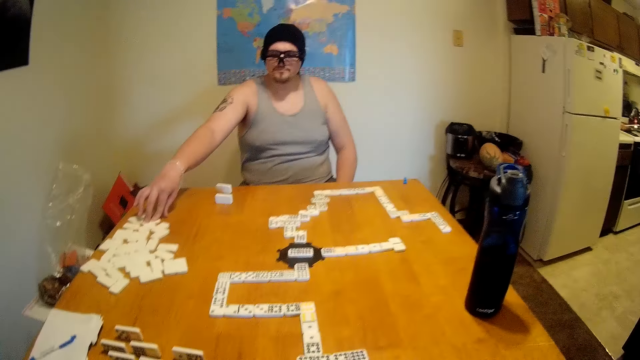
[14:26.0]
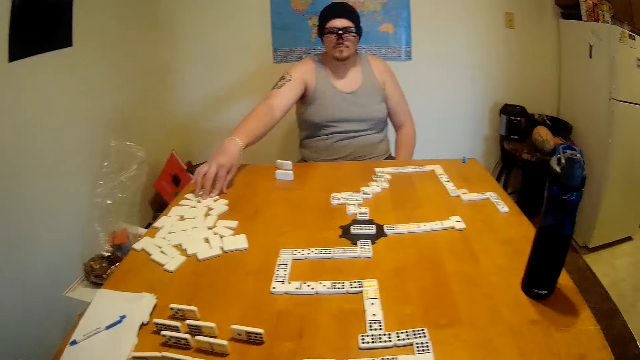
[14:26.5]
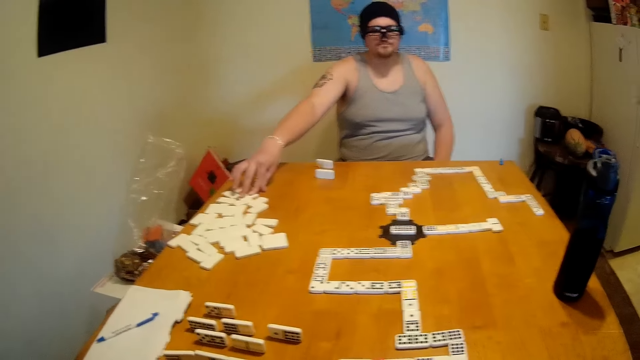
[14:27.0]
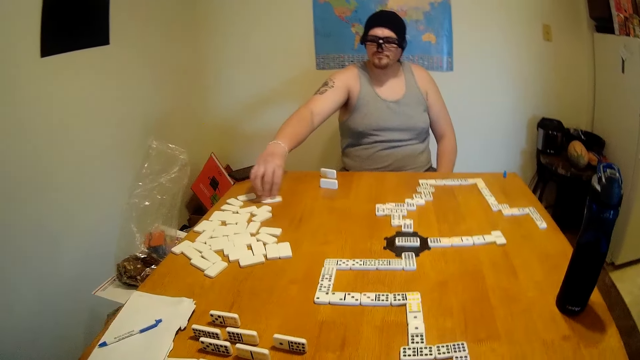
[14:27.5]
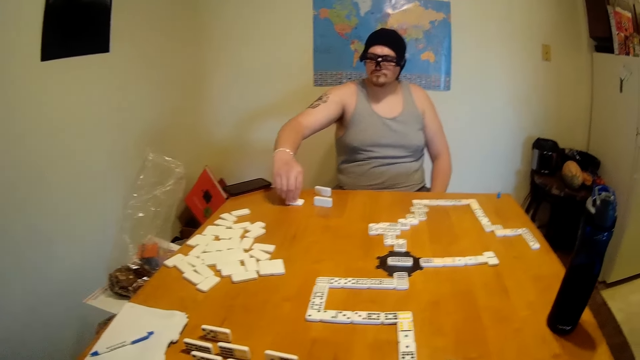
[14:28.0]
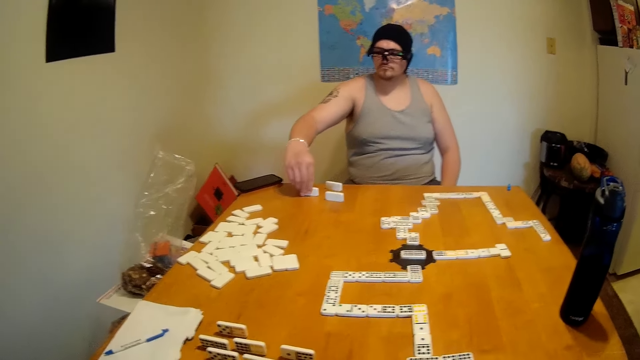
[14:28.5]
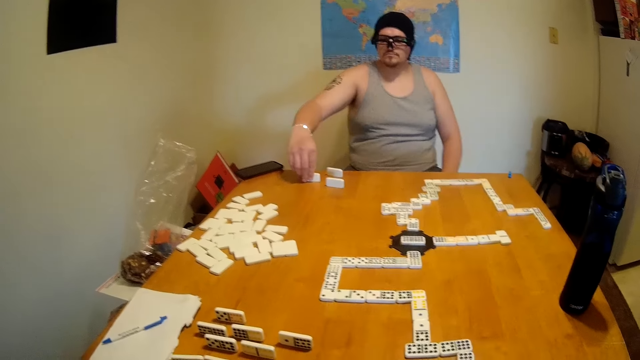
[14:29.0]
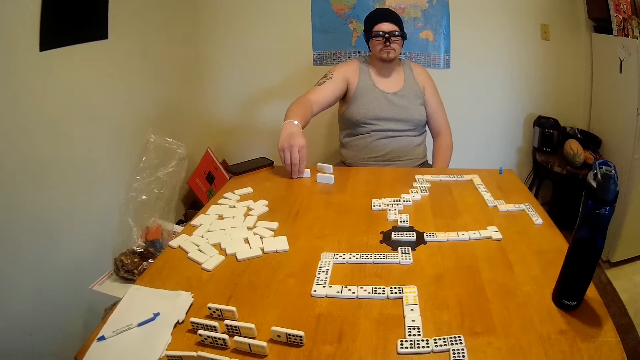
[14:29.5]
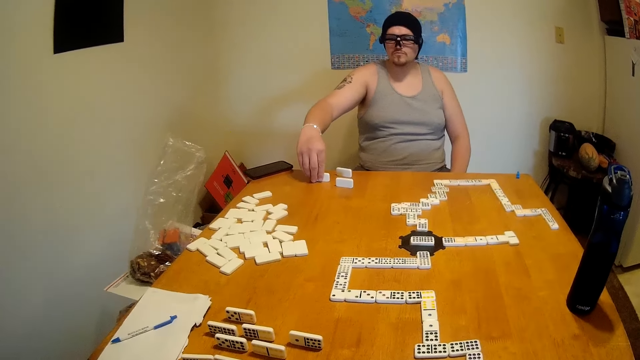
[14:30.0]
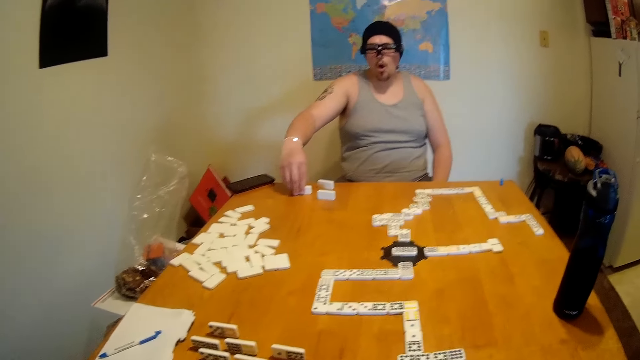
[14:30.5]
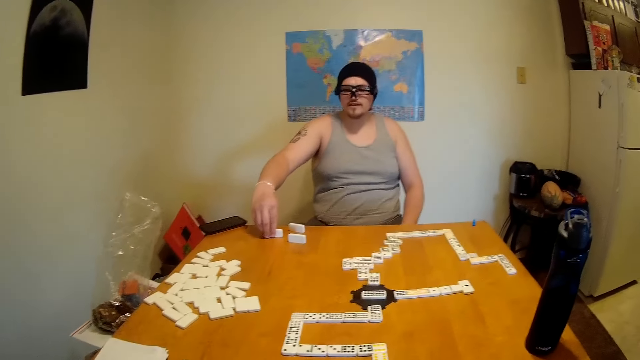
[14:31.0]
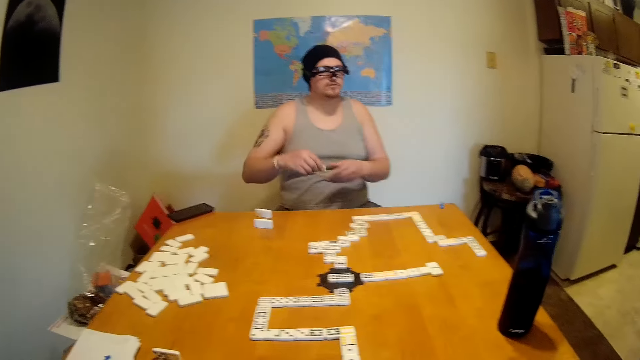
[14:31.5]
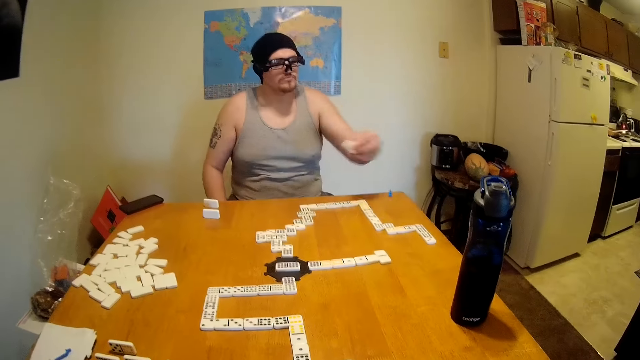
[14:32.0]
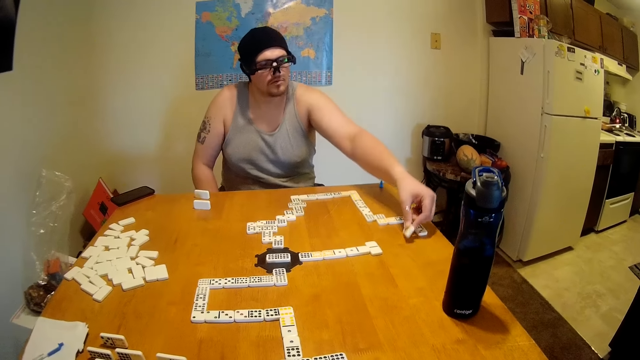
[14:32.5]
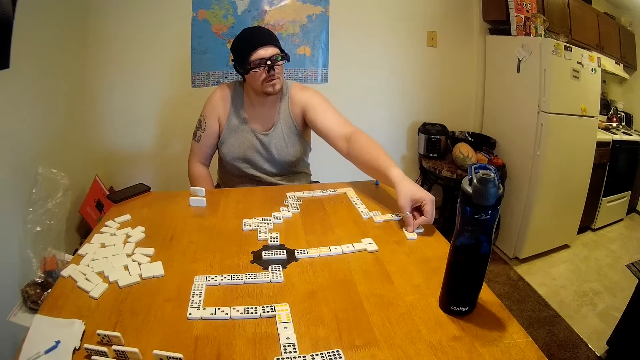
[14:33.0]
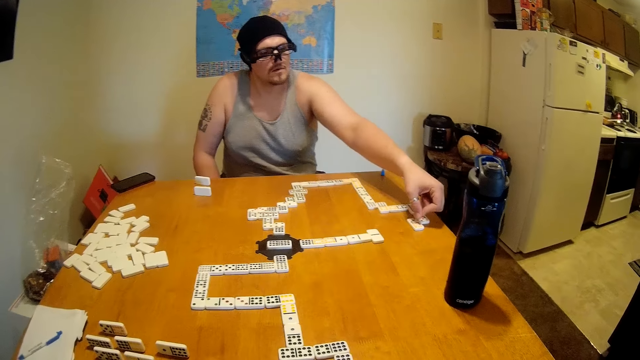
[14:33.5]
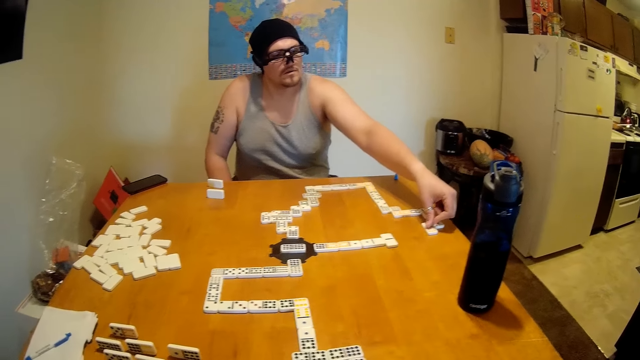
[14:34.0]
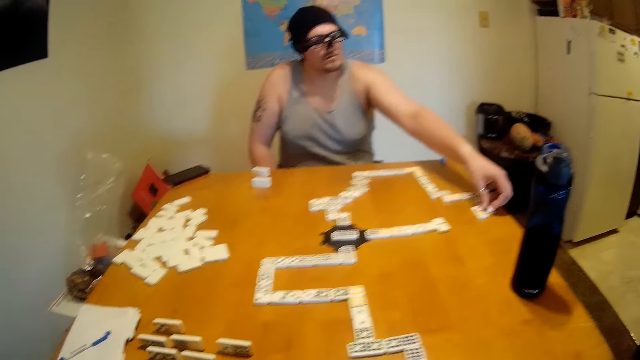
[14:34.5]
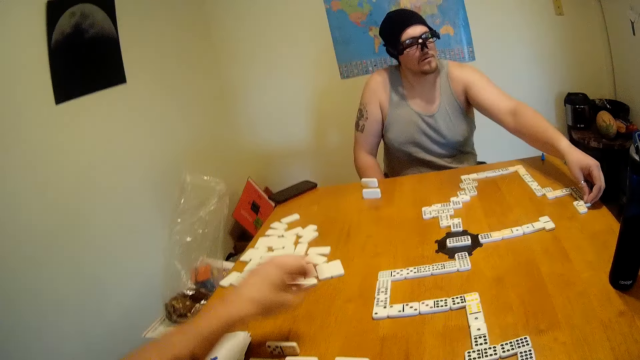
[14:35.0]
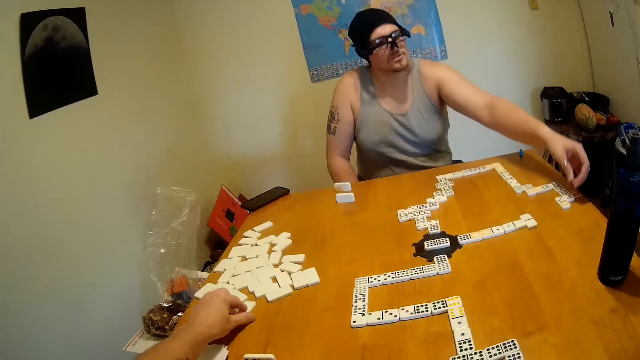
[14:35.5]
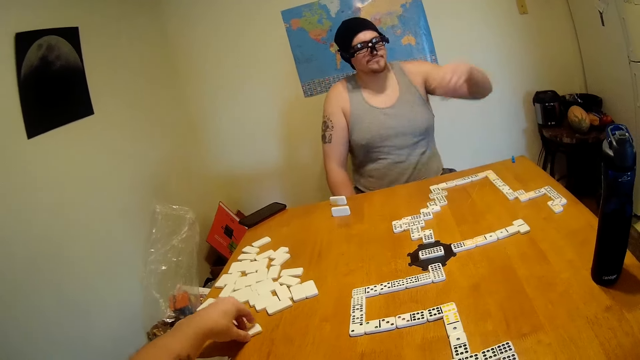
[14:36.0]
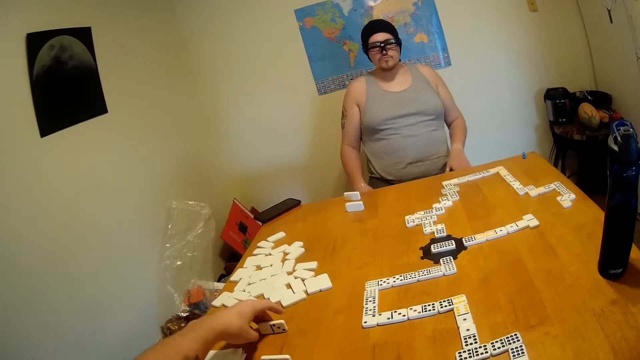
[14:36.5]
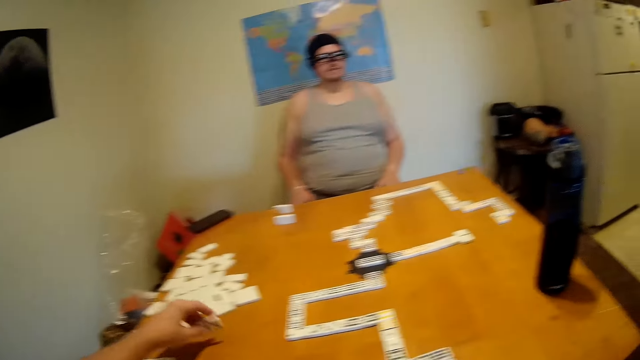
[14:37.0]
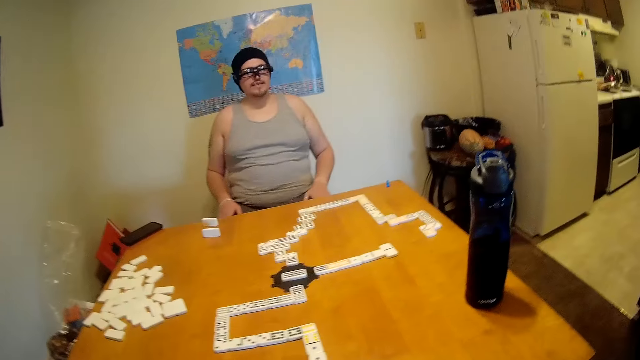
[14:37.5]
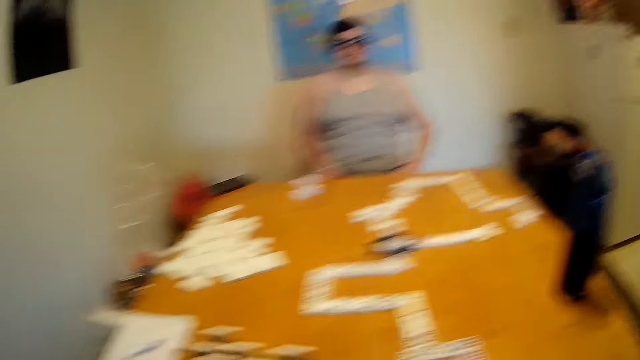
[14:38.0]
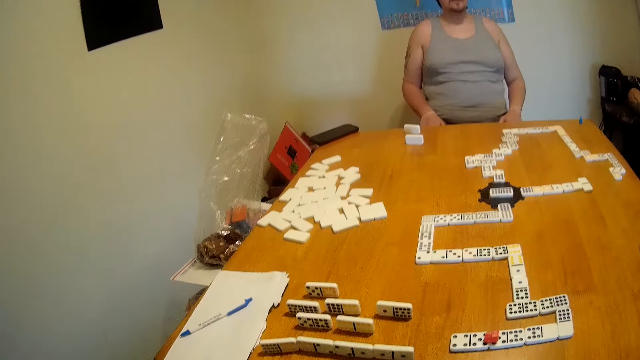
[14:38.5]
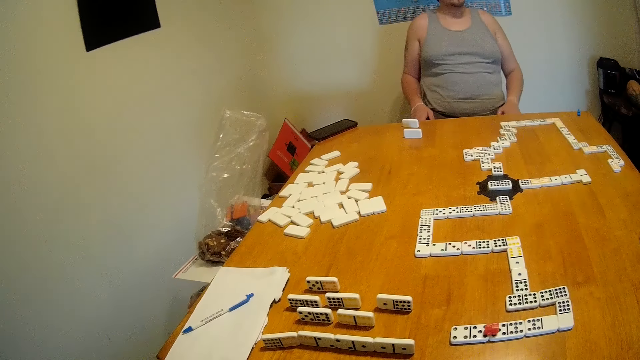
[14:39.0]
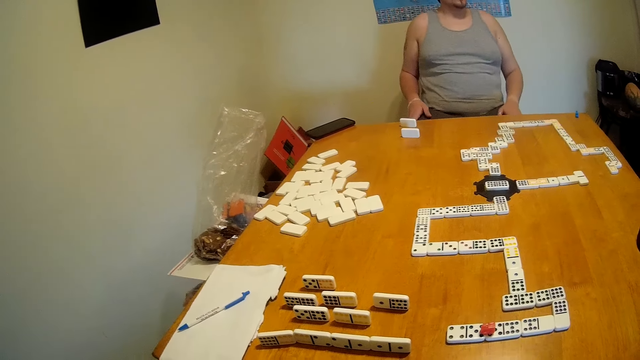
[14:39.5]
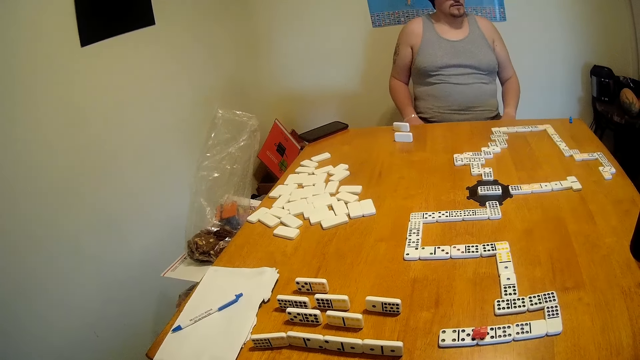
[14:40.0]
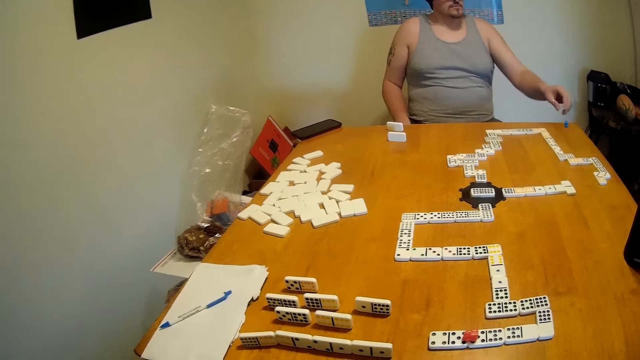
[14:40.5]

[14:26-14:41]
A man holds dominoes. The man moves a tile on the table. The man holds the dominoes. The man lifts a tile from the table. The man places the tile at the end of a domino chain on the table. The camera wearer moves a tile on the table. They pick up a domino, hold the domino and carry the domino.

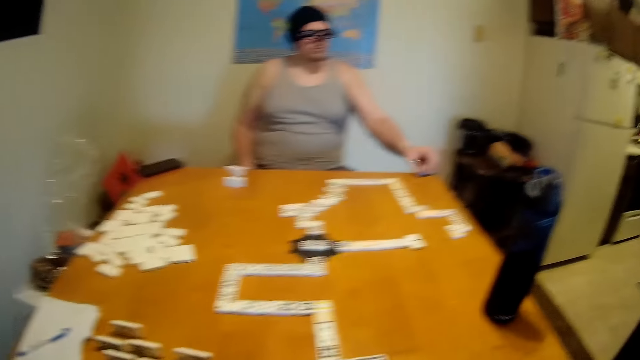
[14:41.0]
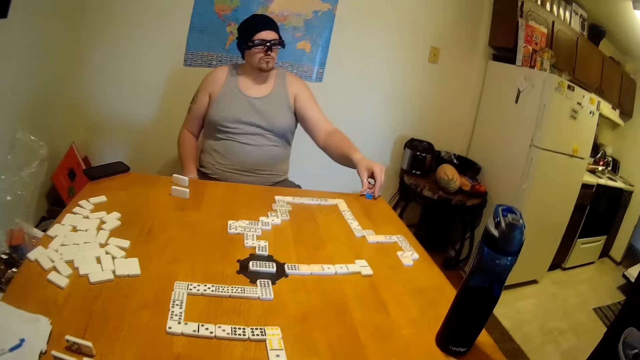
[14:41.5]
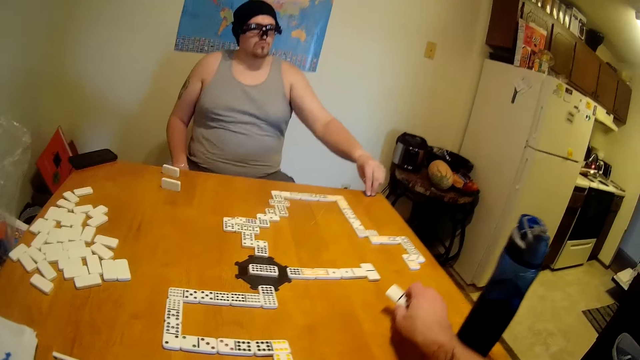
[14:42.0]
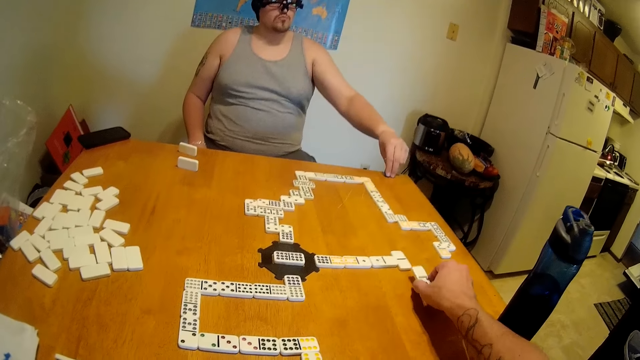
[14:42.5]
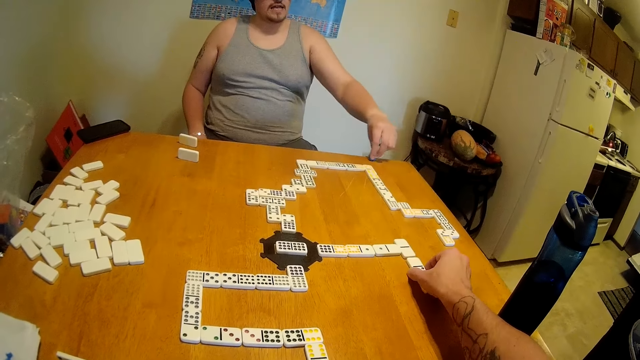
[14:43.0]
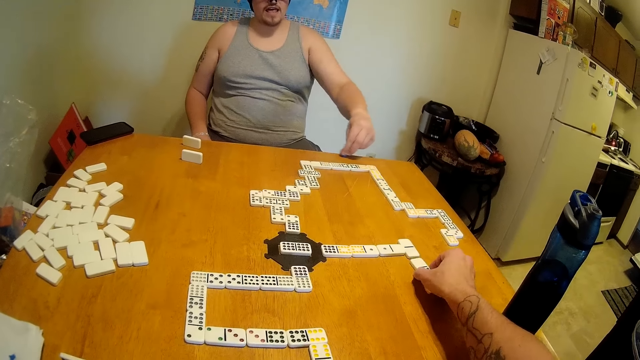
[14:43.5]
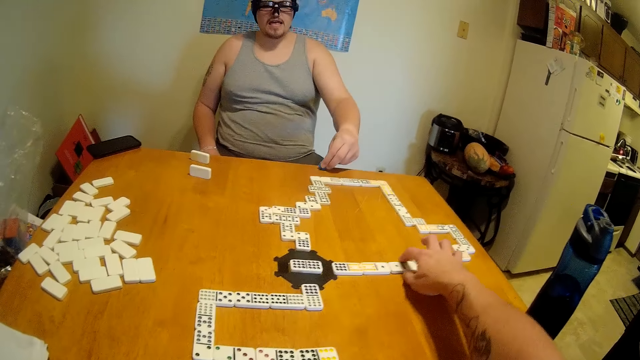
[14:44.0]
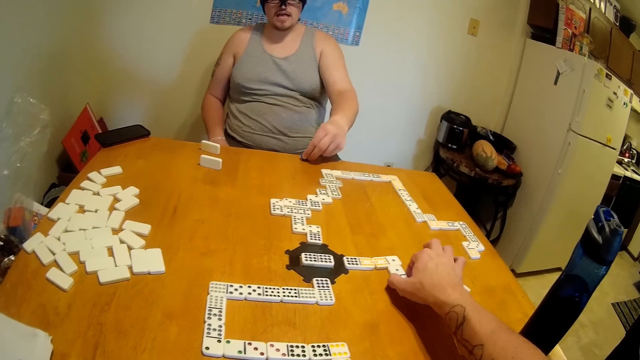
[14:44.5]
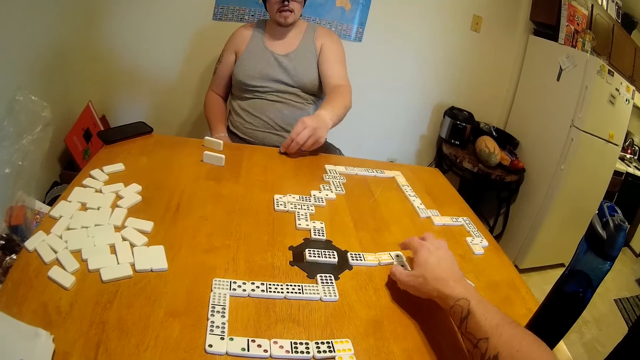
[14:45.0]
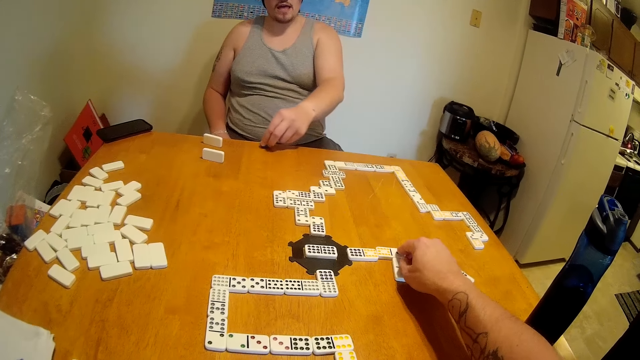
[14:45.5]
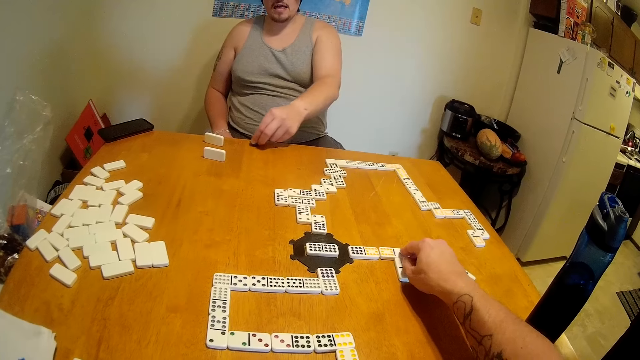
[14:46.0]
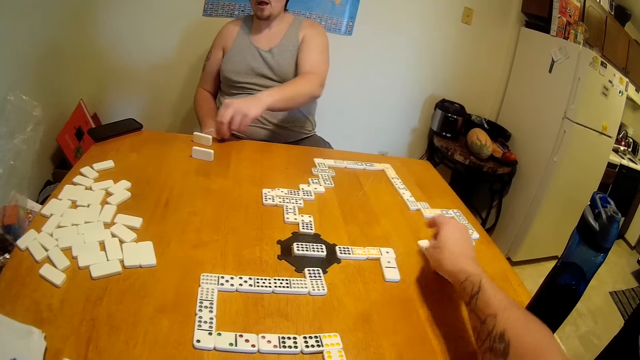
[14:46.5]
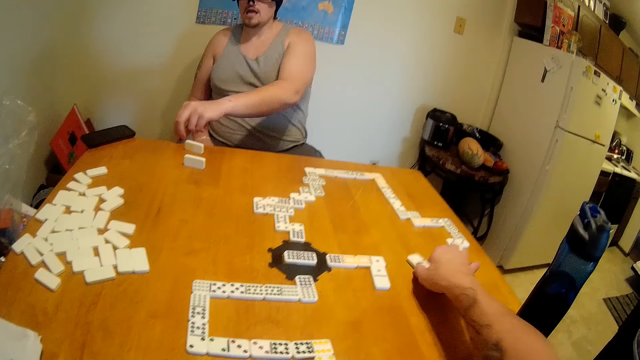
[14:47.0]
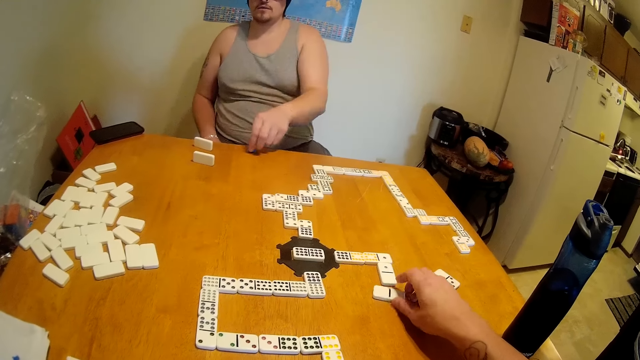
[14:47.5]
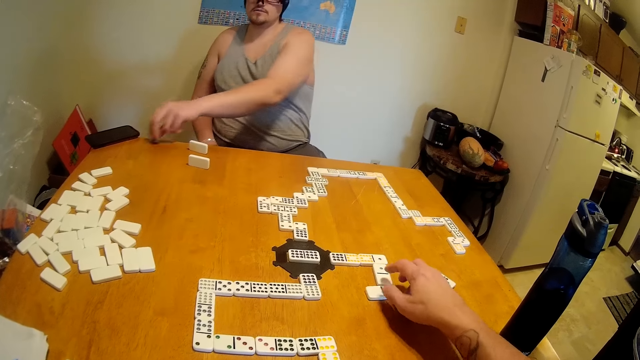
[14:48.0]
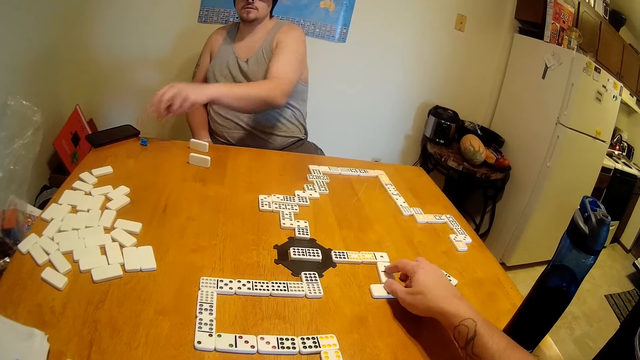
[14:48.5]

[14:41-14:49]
A man picks up something. The man holds a marker on the table. The camera wearer places a tile or domino at the end of a domino chain on the table. The man moves the marker on the table. The camera wearer arranges the tiles on the table. They move the dominoes. They move the dominoes again.
